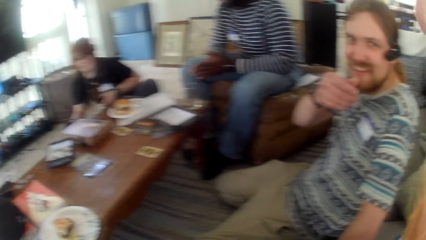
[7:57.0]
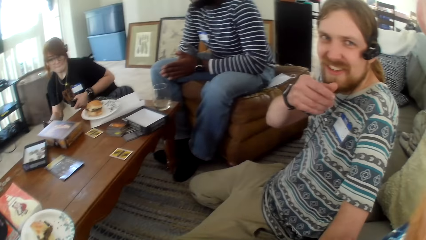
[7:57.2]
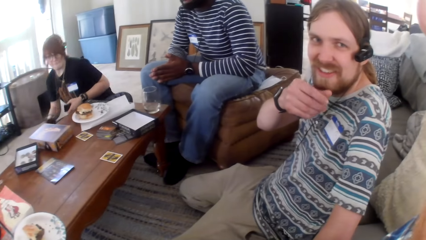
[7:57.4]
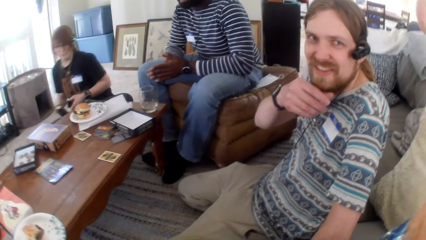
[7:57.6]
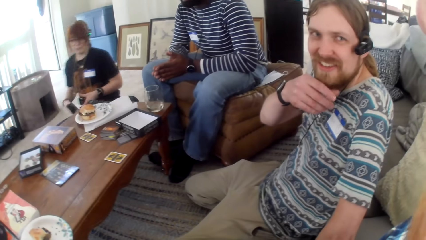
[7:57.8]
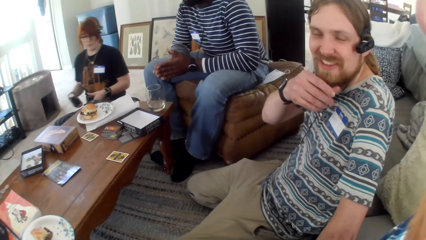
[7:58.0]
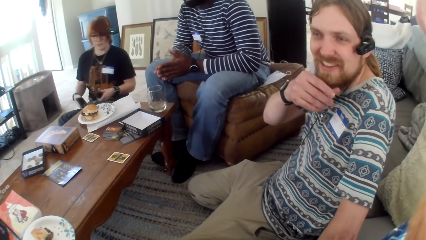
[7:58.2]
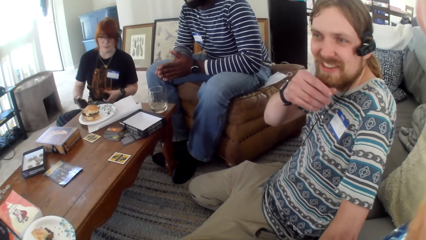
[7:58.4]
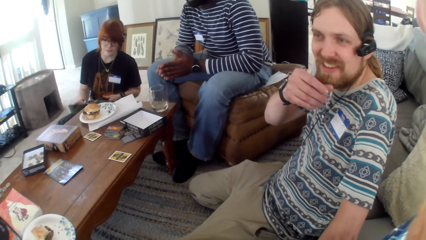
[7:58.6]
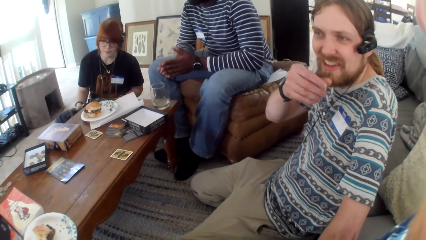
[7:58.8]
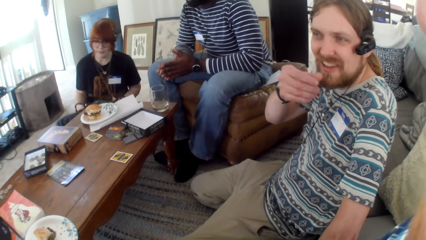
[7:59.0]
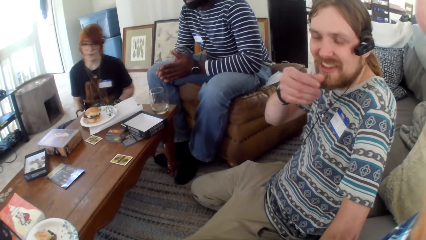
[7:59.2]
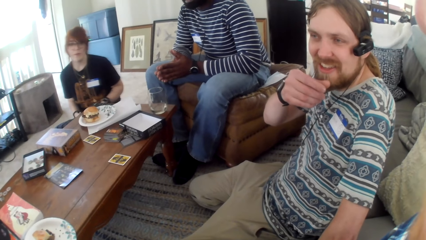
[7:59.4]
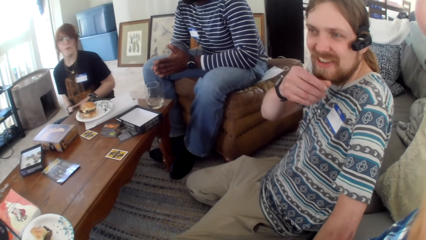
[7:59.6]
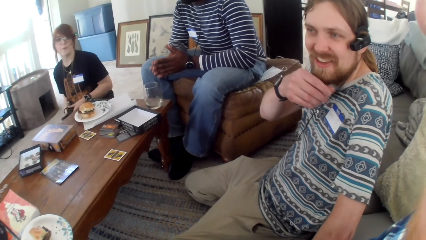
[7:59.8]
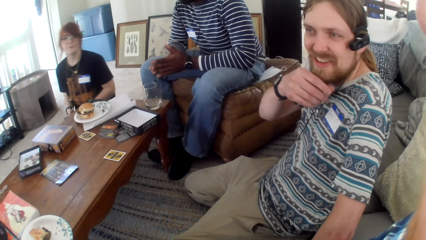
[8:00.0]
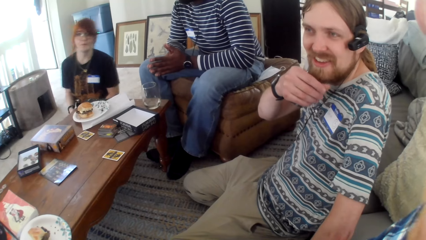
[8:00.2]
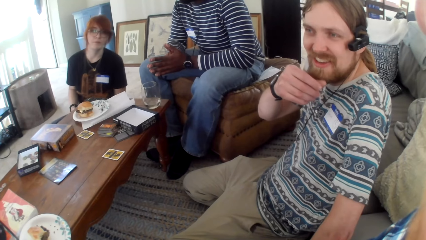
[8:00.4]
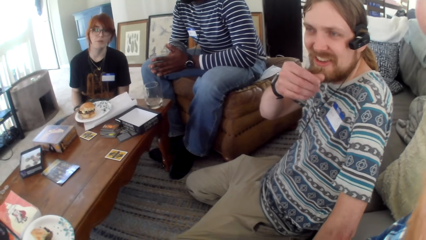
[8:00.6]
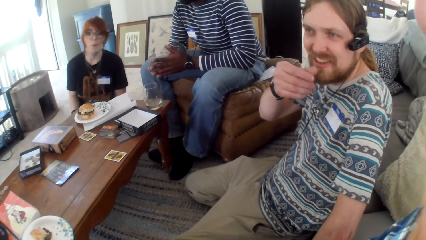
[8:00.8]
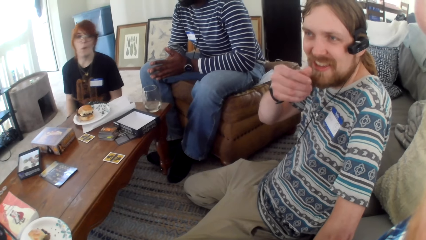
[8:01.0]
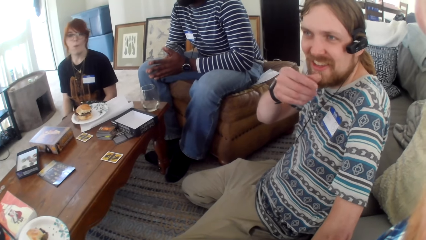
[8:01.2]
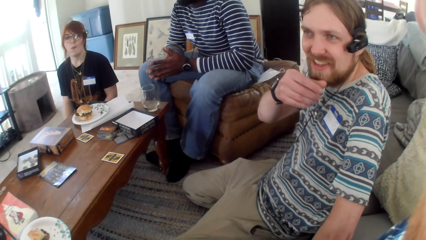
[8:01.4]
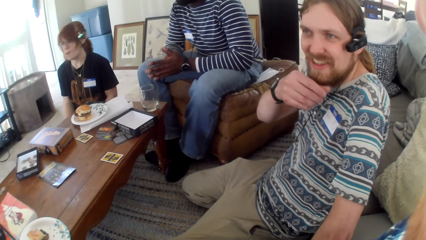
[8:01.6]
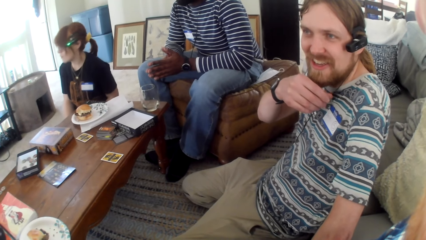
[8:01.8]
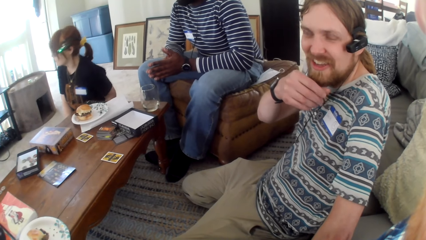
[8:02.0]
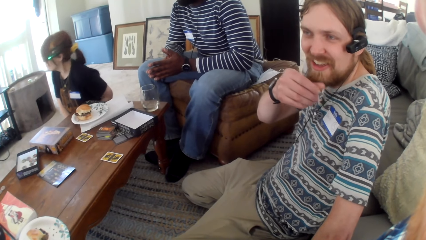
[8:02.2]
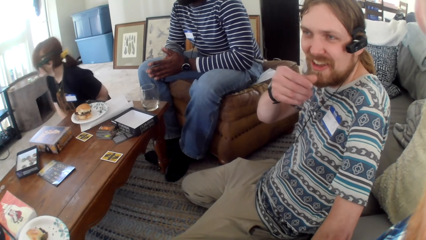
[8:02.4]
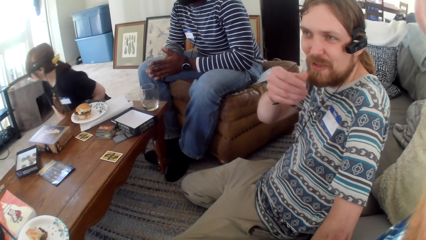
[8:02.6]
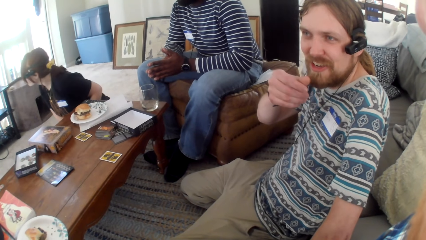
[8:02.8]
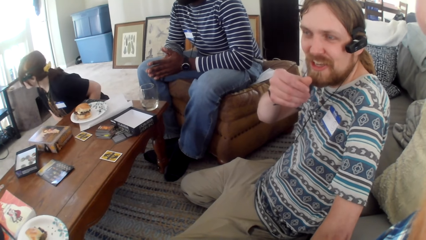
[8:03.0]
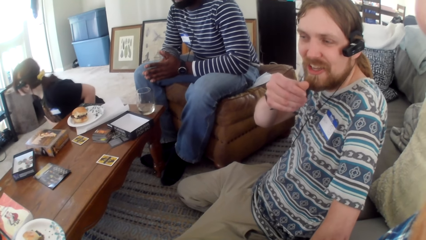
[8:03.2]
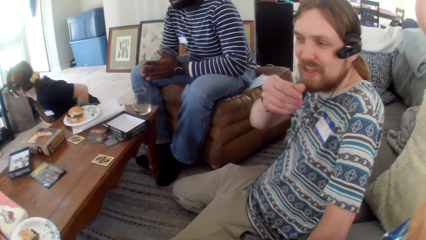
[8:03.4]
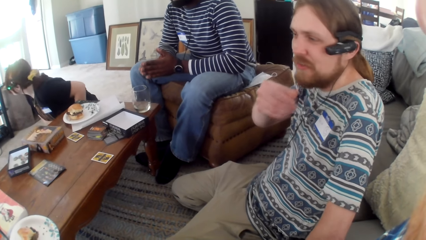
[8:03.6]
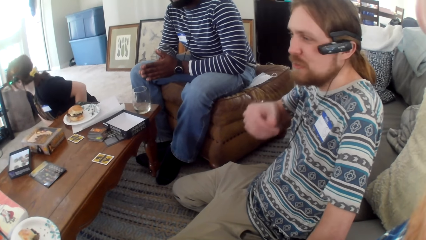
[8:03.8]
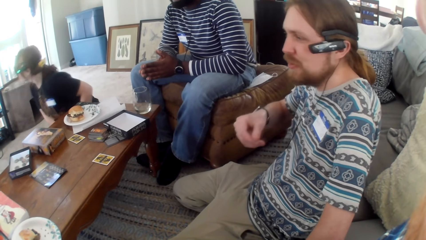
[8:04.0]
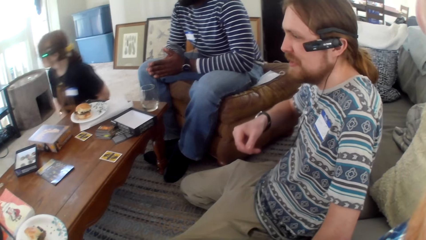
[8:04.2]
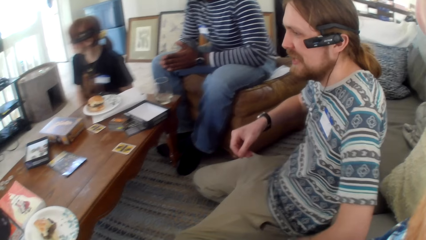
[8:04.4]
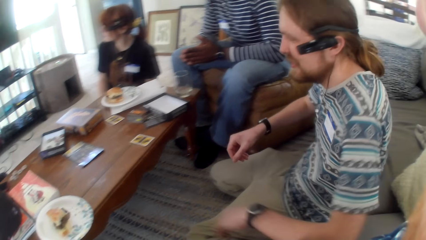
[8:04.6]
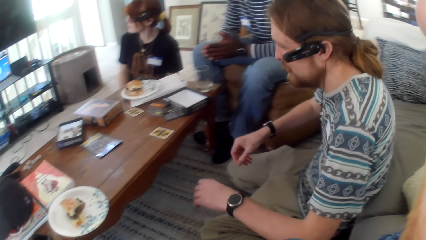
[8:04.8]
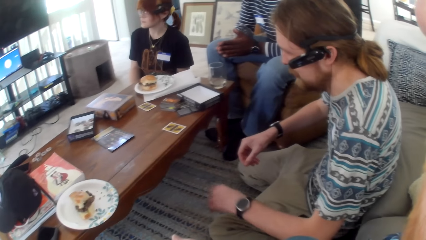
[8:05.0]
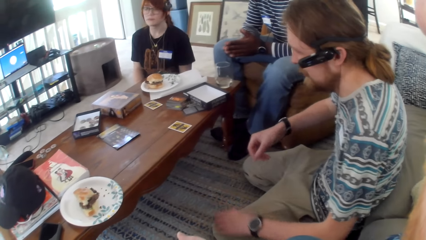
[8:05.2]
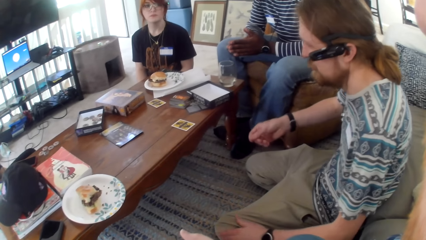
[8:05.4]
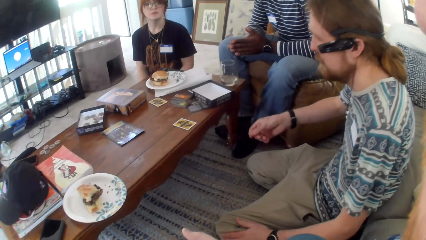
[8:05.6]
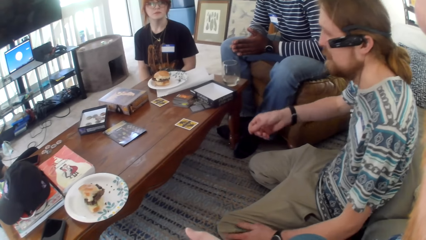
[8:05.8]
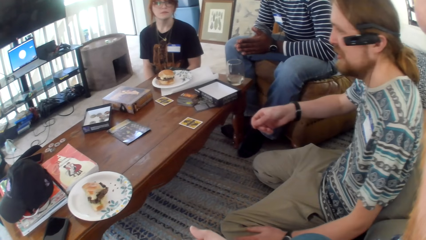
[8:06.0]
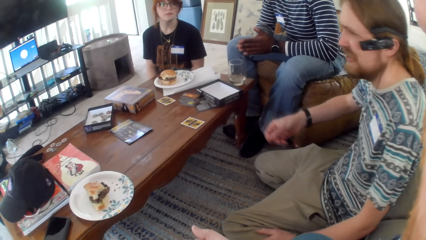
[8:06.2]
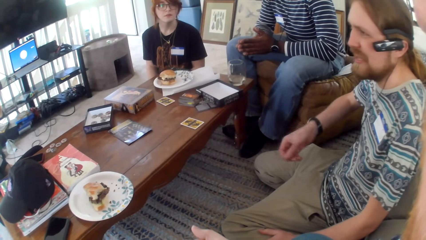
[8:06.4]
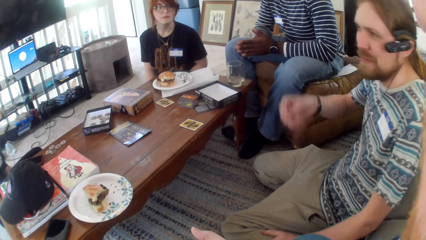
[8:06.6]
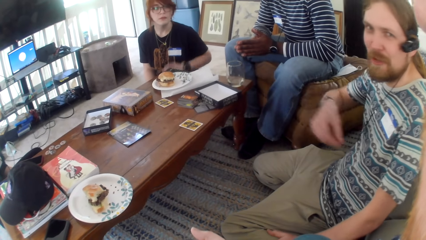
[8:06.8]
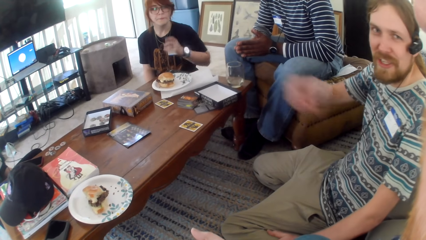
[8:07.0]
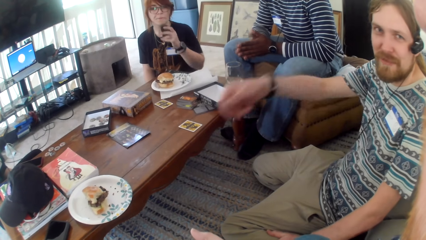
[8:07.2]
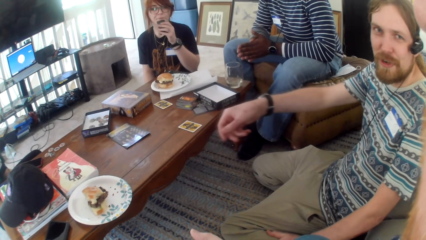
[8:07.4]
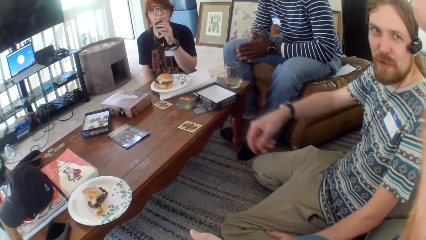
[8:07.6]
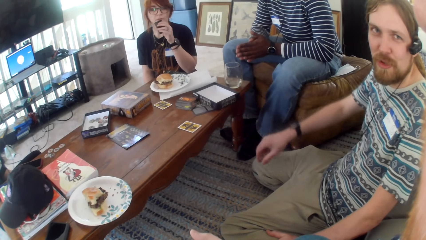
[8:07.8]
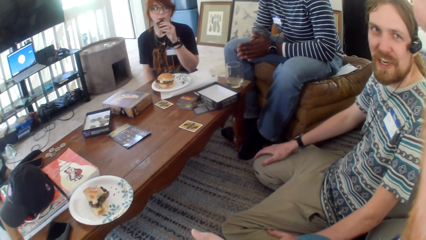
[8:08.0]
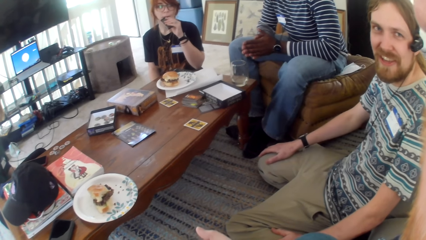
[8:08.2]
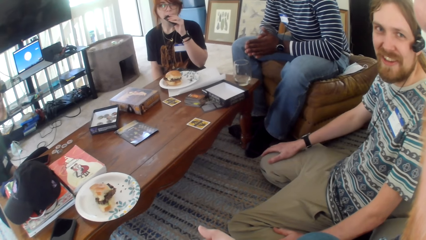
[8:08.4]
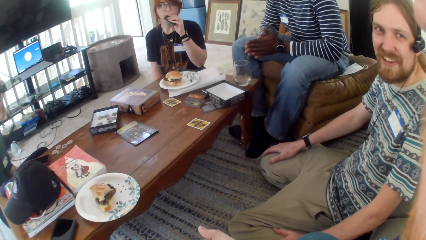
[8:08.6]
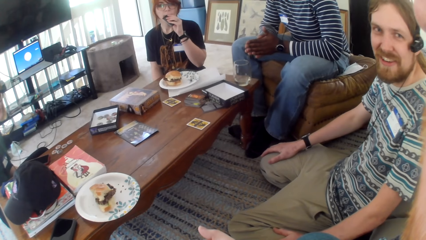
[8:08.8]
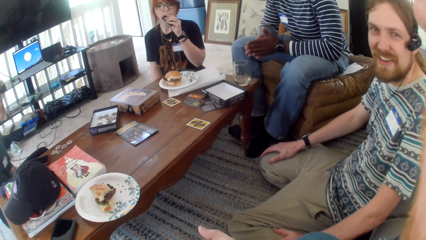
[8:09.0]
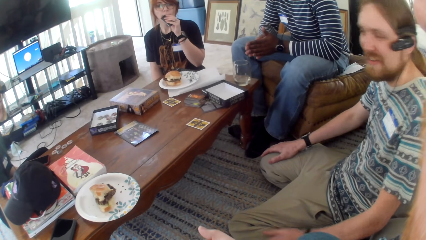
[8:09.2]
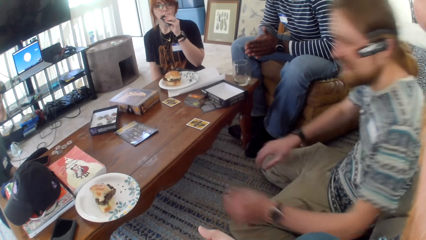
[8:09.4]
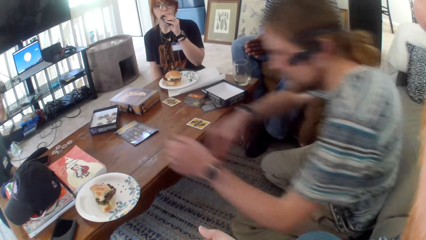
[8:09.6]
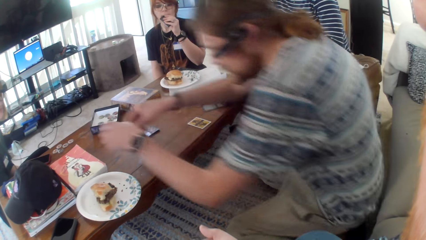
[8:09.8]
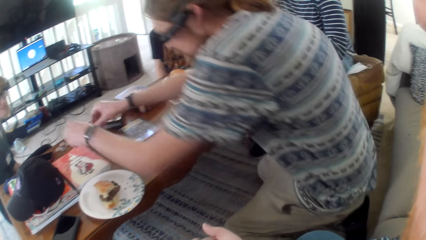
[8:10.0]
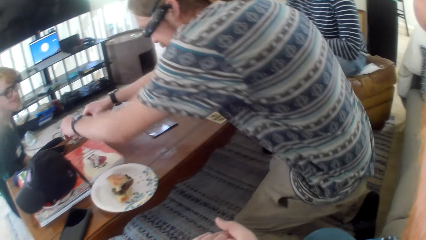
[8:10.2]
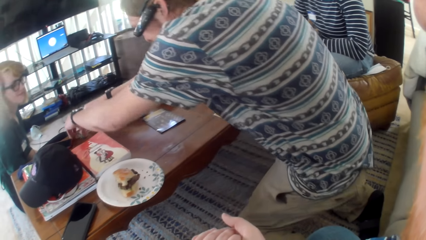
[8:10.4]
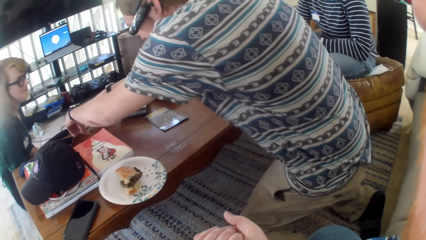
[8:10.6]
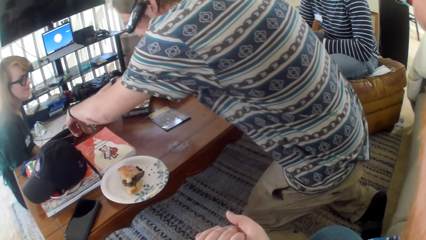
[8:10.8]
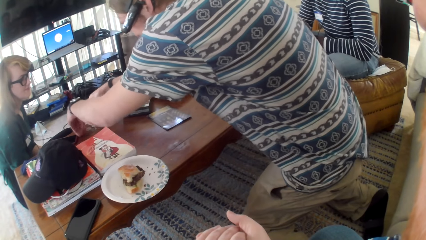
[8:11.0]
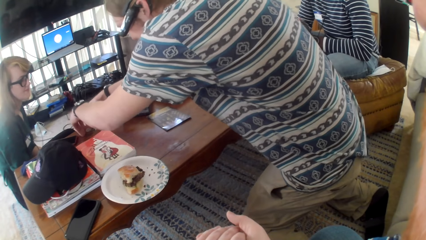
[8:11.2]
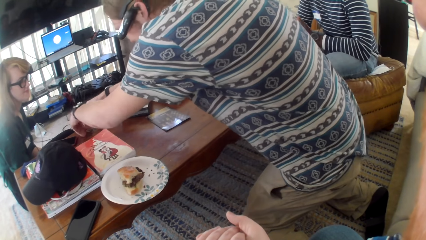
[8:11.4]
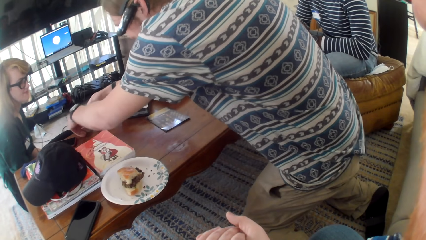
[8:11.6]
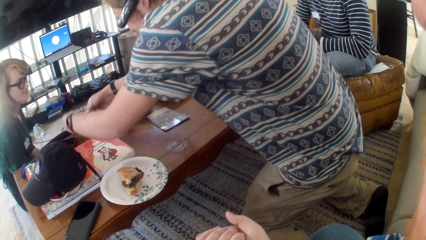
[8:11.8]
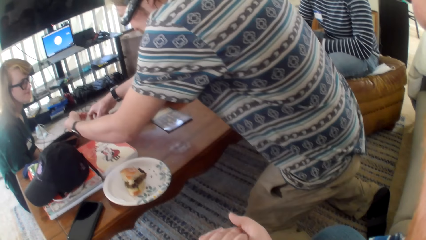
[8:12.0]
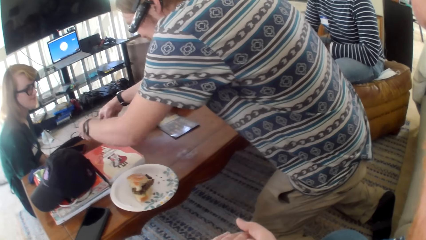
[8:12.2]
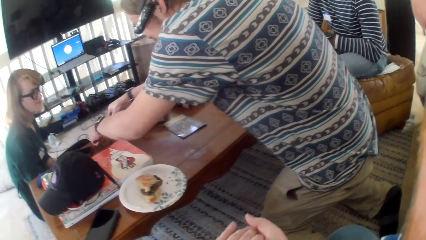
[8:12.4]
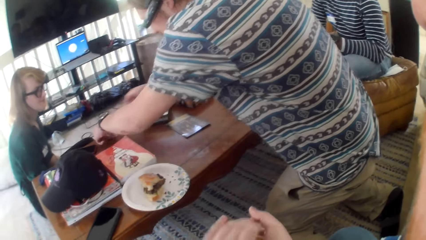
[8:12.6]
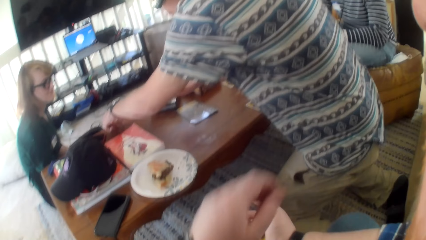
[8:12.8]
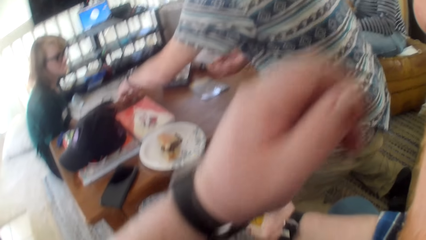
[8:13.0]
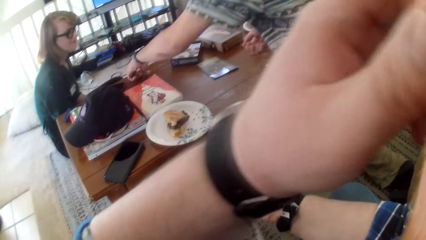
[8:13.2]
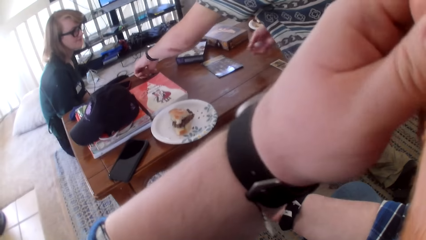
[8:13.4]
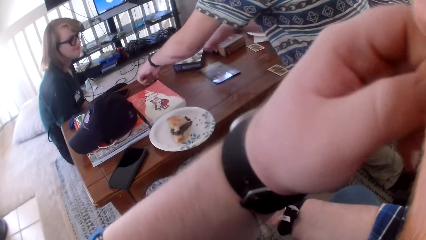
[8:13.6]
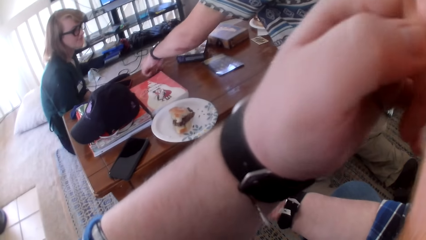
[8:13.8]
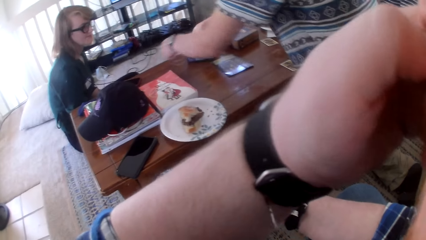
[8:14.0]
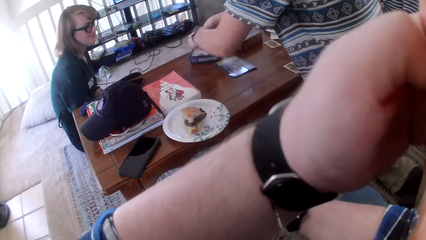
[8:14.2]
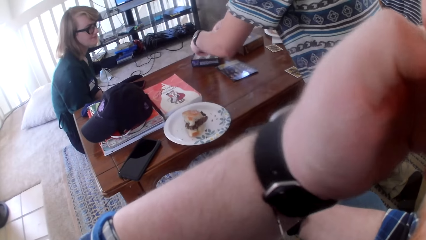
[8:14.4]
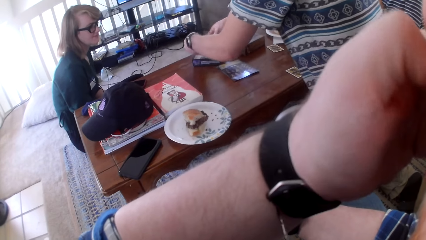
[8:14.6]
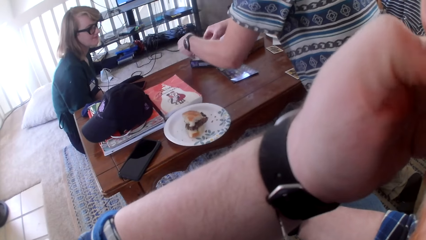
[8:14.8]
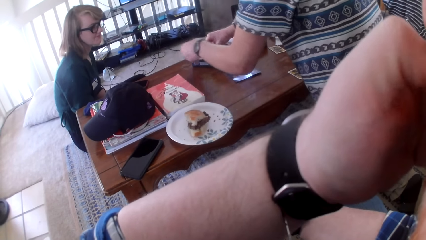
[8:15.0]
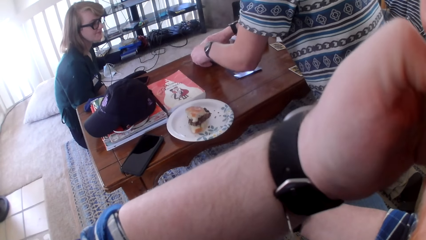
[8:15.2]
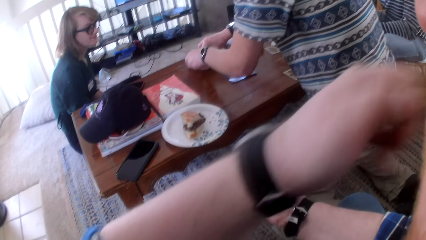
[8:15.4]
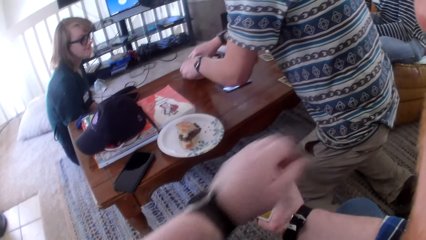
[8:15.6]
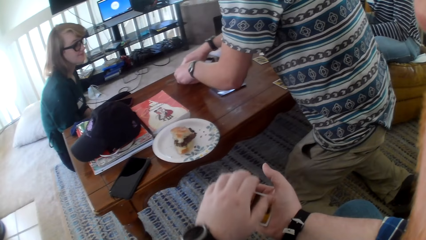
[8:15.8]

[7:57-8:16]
The camera wearer talks. A man touches the beard. The camera wearer talks. A woman looks around the house. The man talks, moves his hand, and talks. The man talks and stands. The man talks and picks chips from the table. The camera wearer talks and moves a hand.
